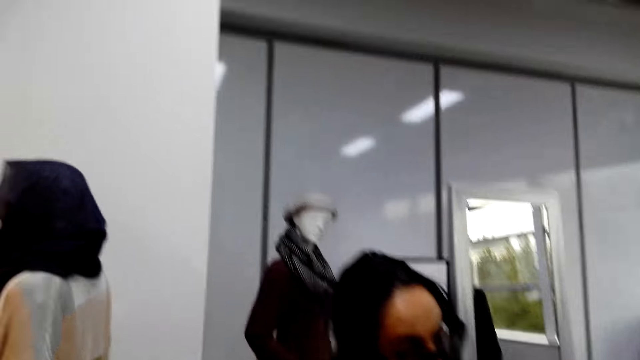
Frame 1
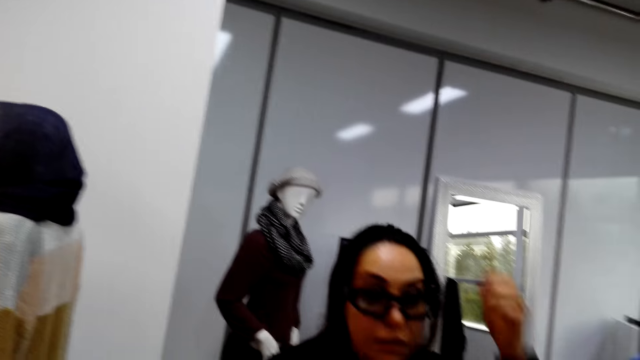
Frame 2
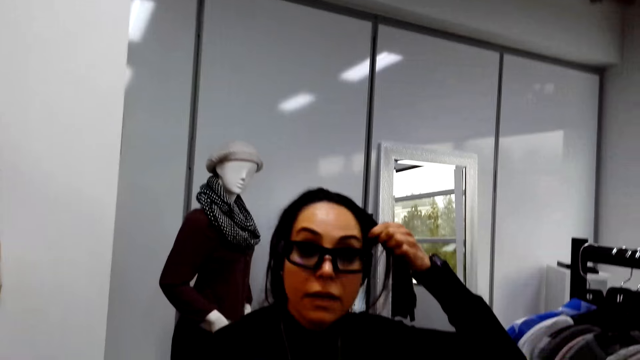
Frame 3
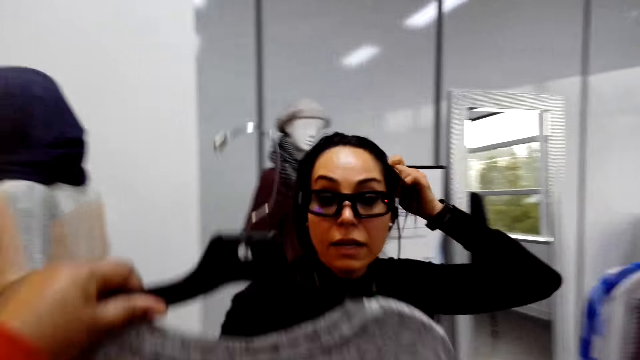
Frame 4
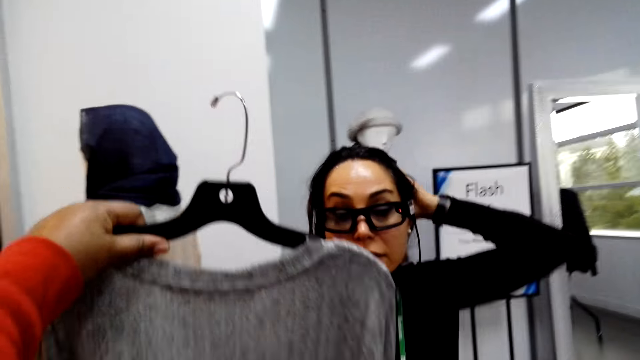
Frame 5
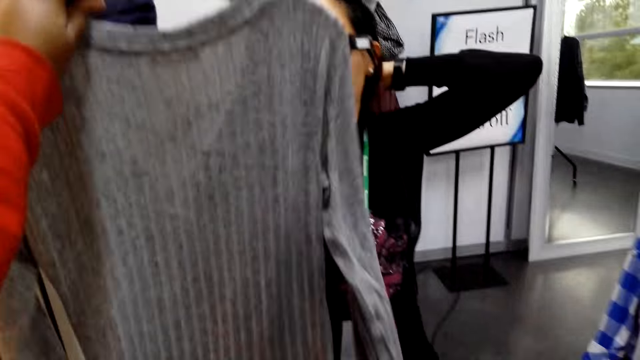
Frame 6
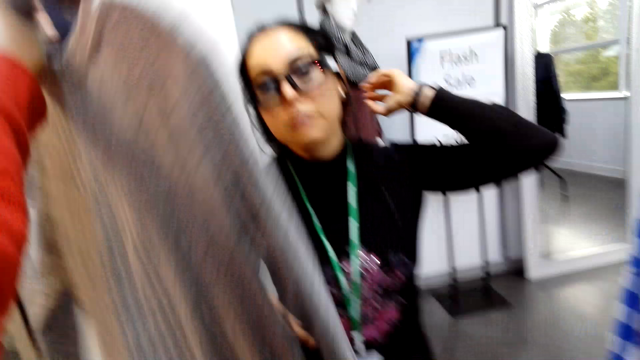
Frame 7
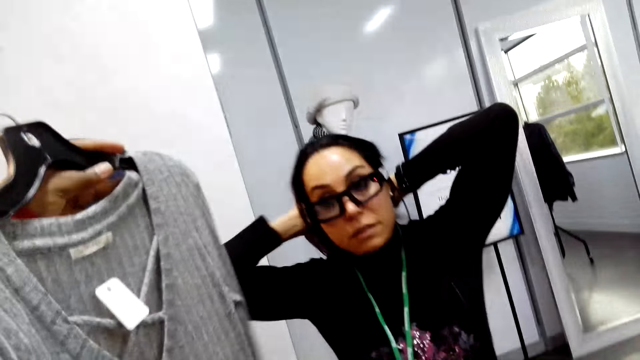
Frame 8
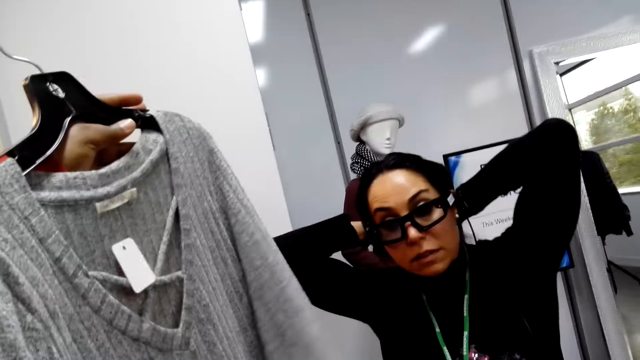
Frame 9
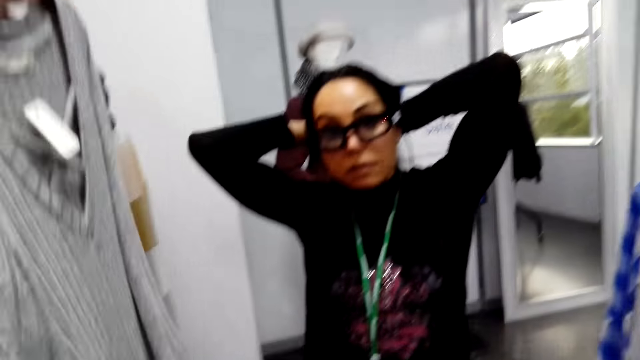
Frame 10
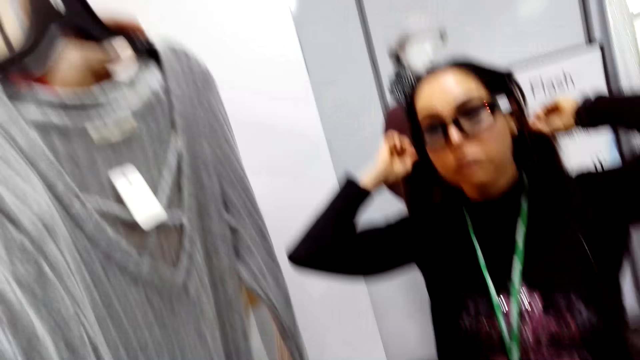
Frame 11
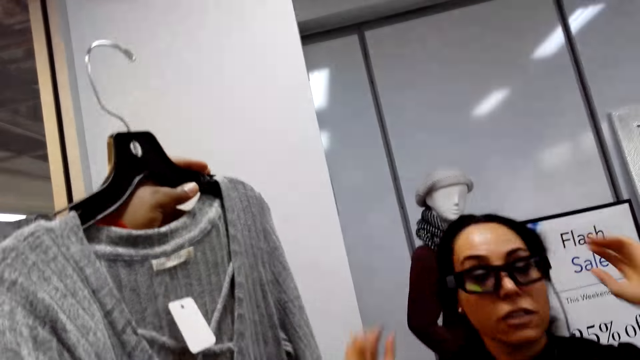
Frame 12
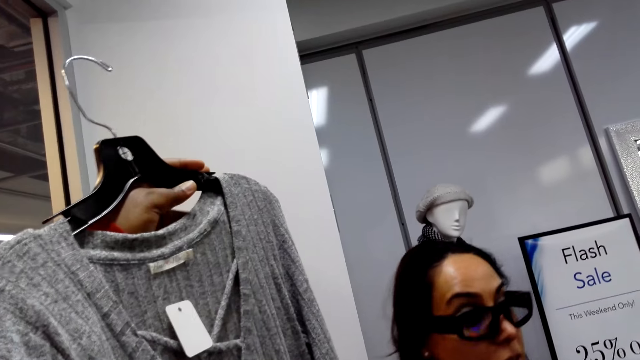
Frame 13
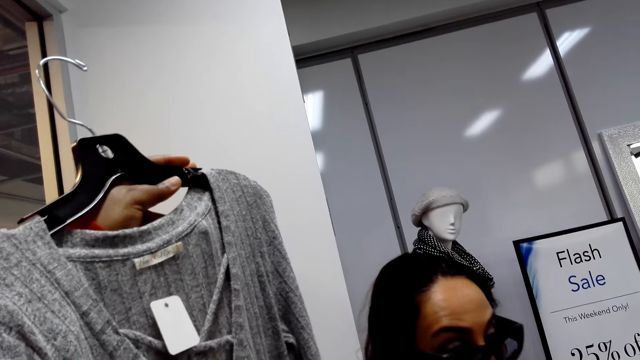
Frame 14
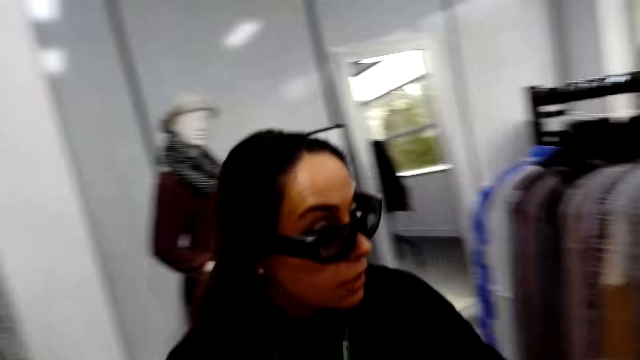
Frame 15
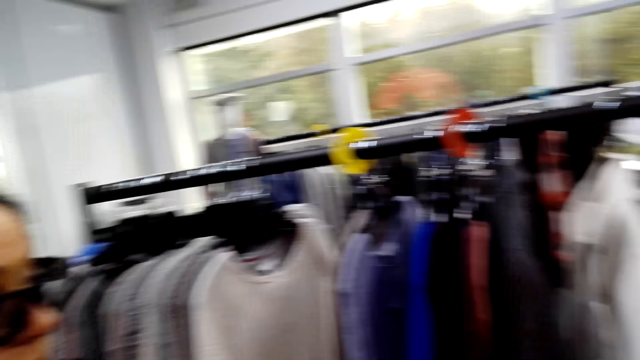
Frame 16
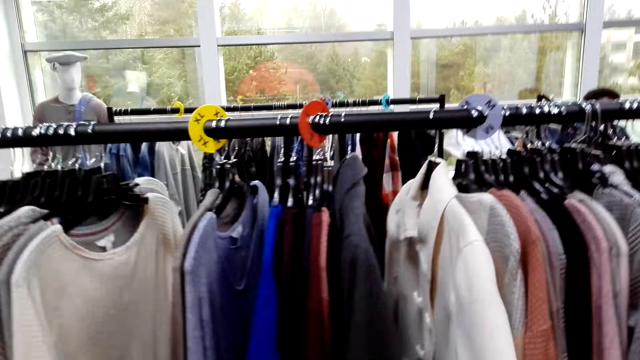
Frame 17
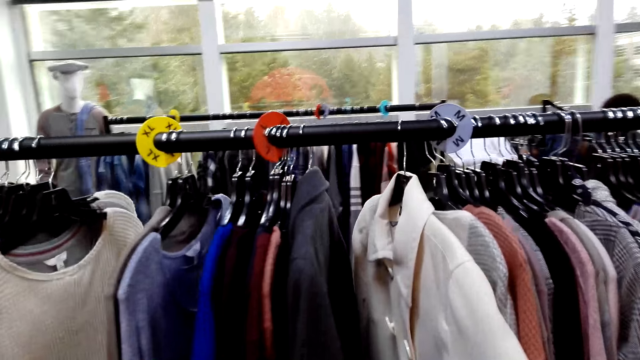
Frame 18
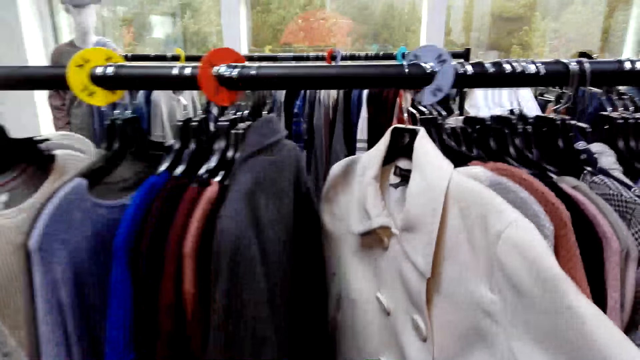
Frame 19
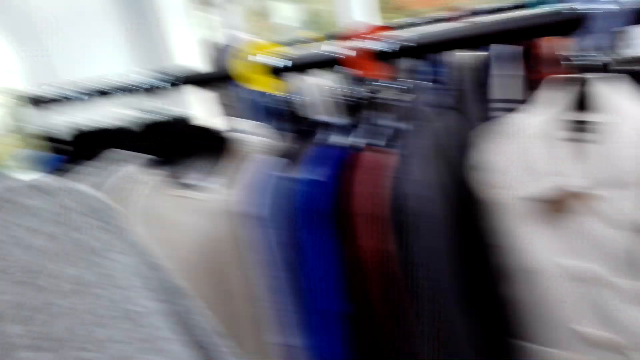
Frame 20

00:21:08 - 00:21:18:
The camera wearer looks at a woman. The woman touches her hair. The camera wearer looks at the cloth. They lift the top up. The woman touches her hair. The woman puts down her hands. The camera wearer looks at the clothes.

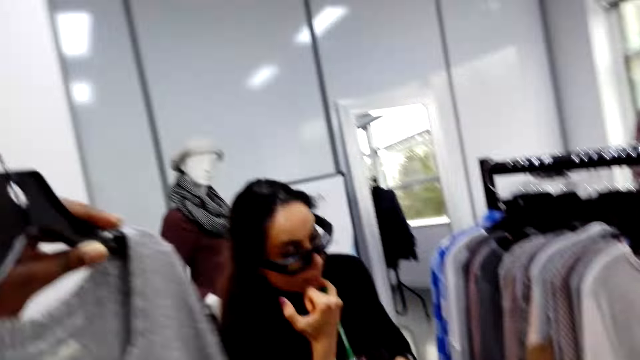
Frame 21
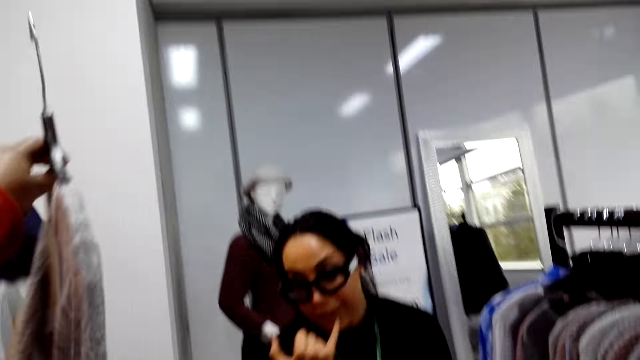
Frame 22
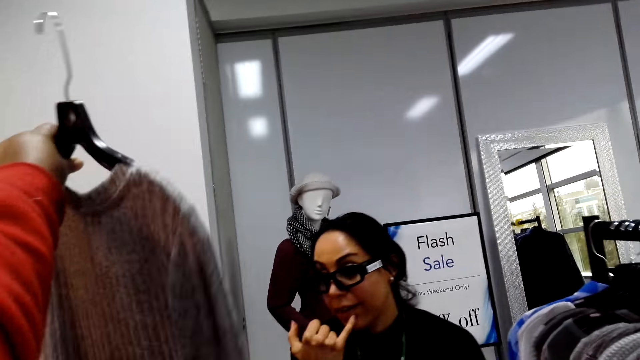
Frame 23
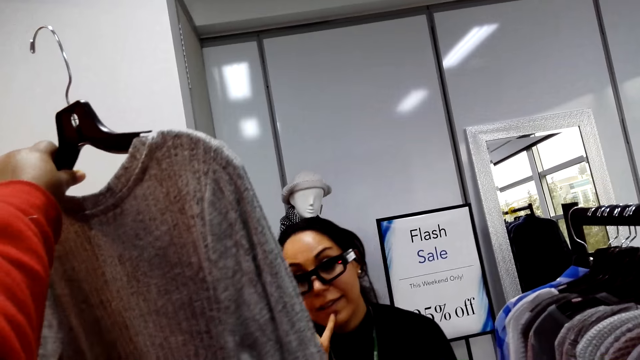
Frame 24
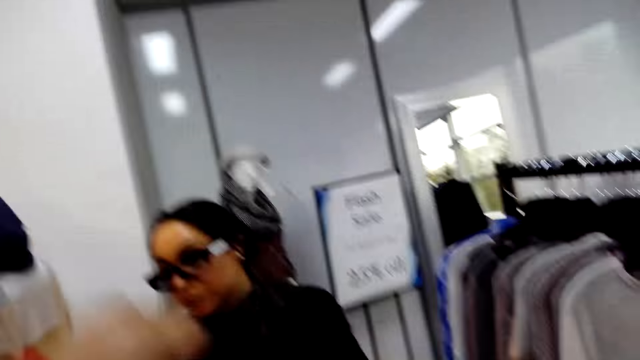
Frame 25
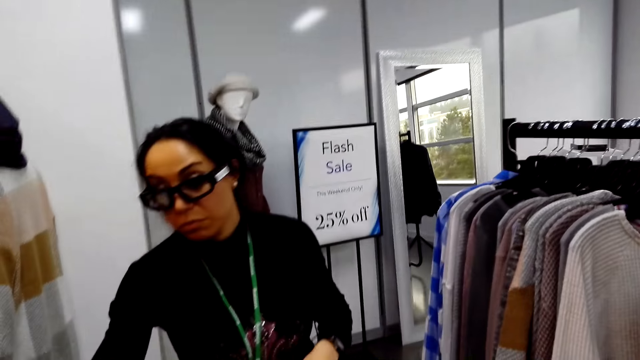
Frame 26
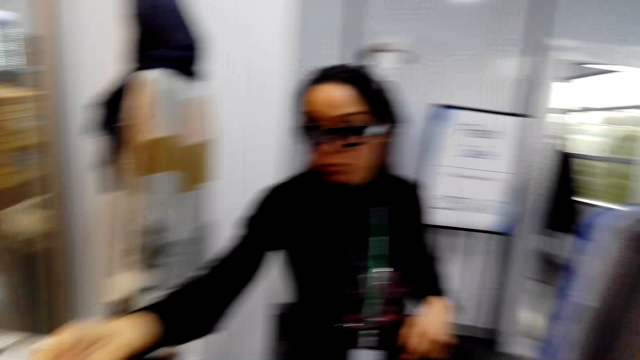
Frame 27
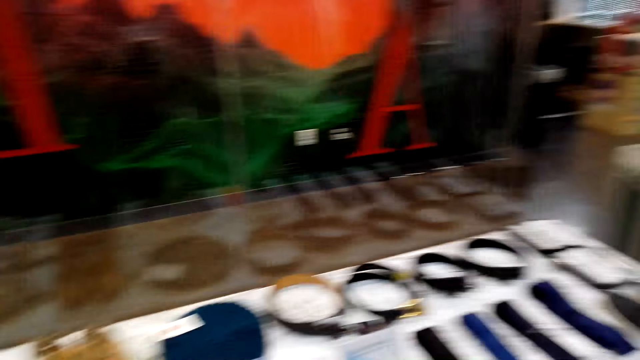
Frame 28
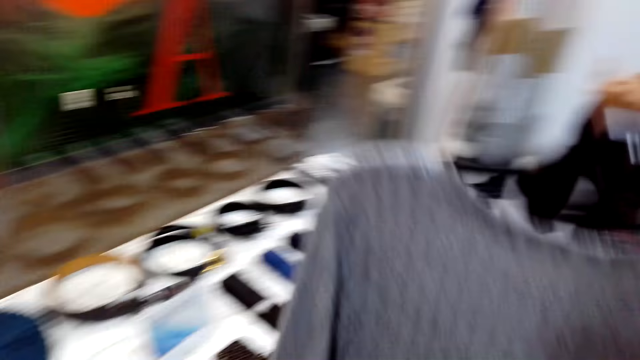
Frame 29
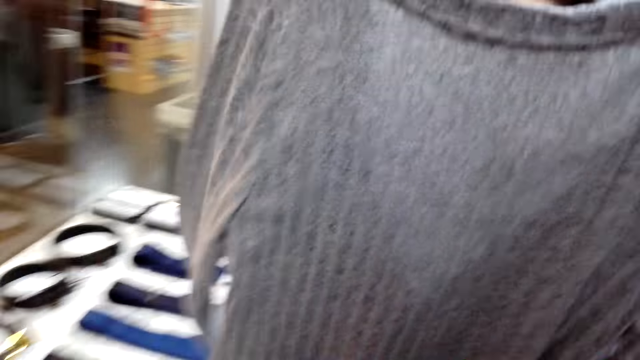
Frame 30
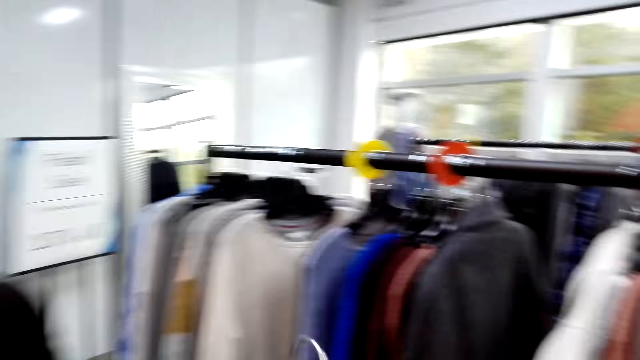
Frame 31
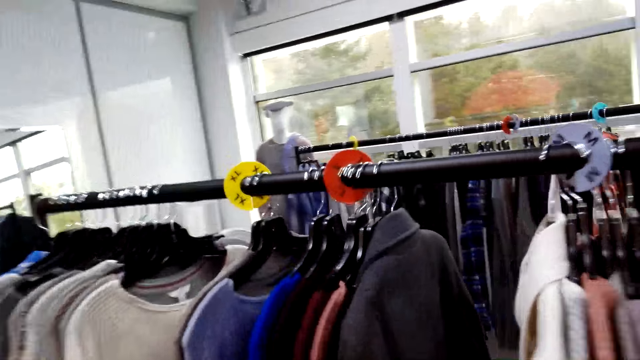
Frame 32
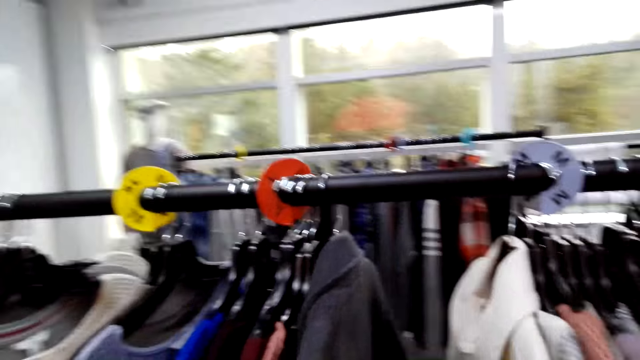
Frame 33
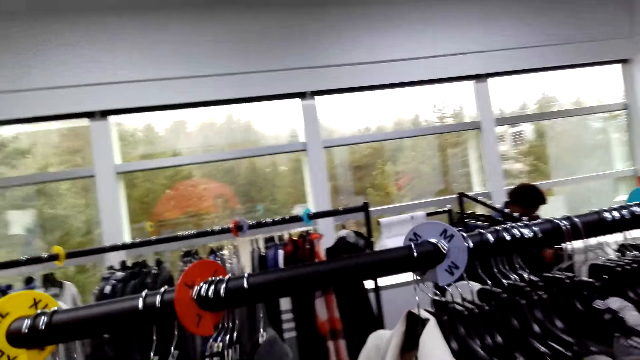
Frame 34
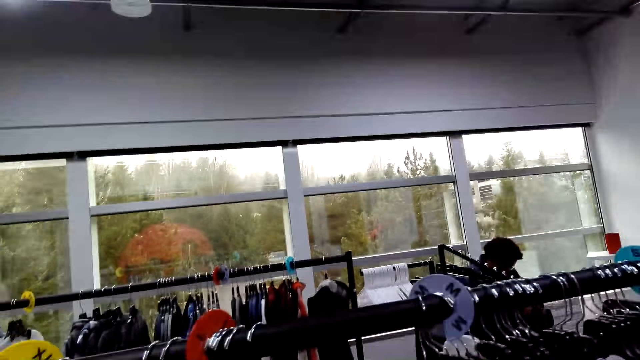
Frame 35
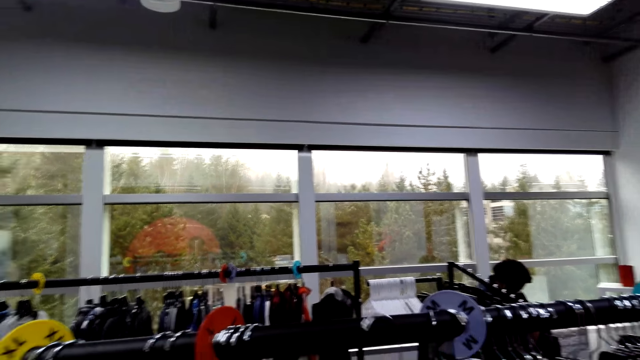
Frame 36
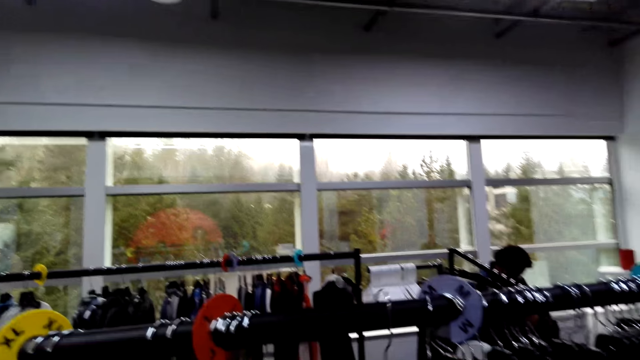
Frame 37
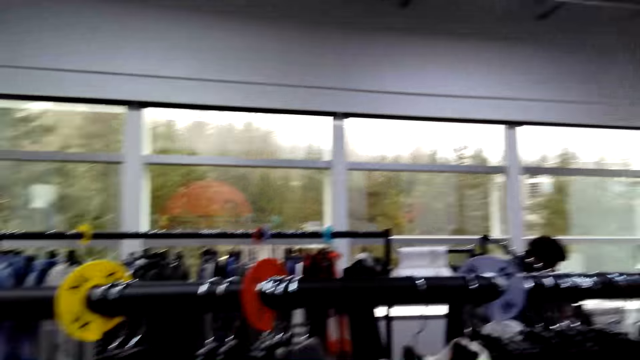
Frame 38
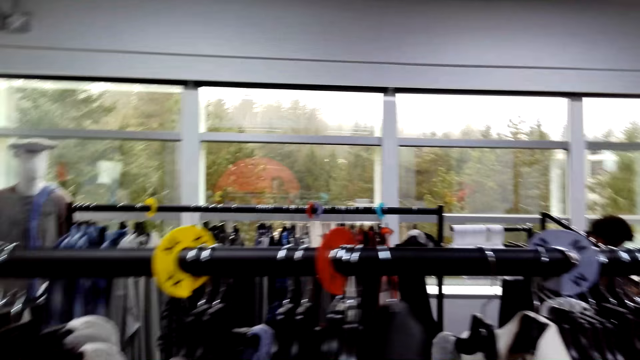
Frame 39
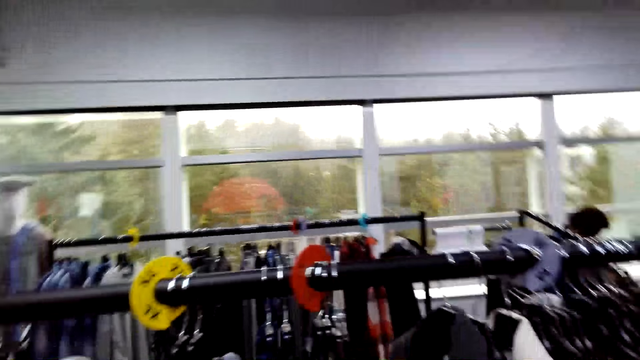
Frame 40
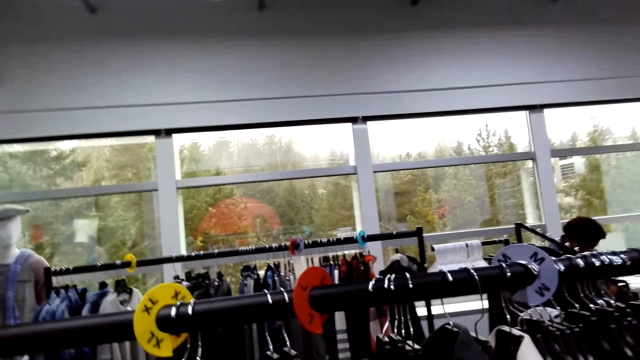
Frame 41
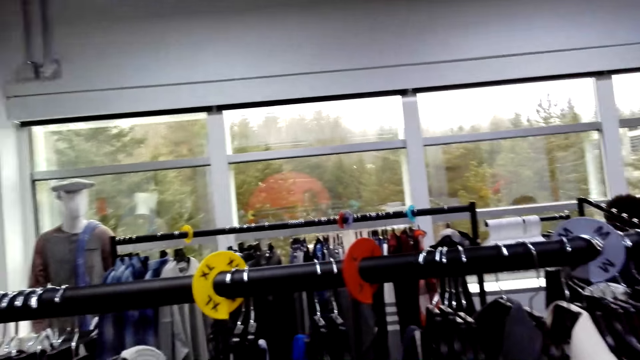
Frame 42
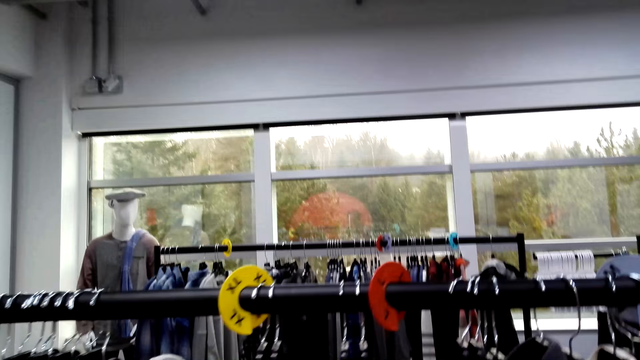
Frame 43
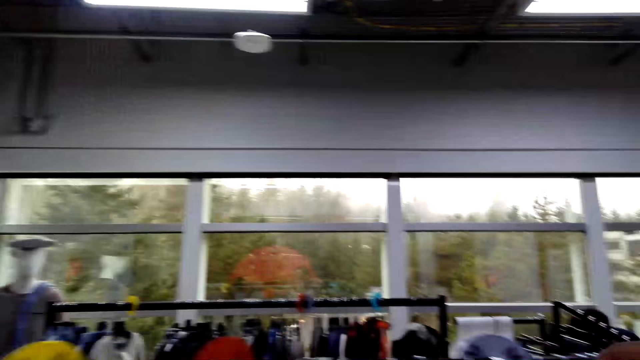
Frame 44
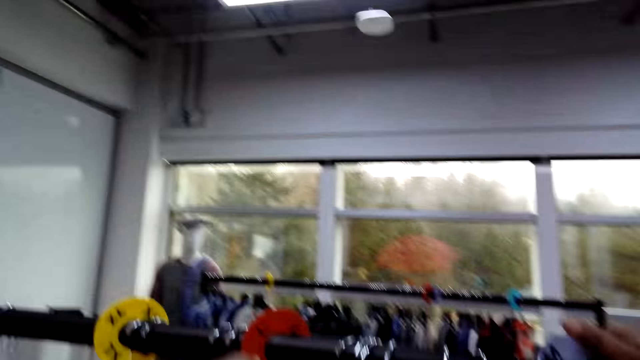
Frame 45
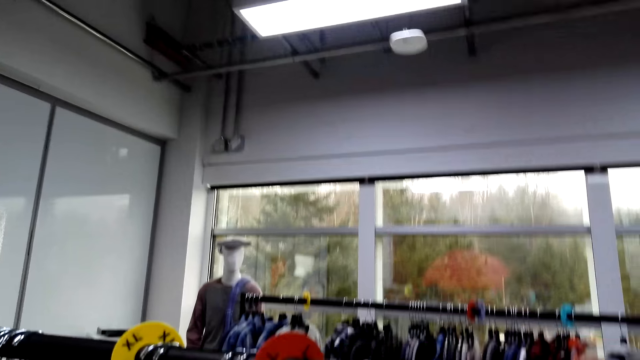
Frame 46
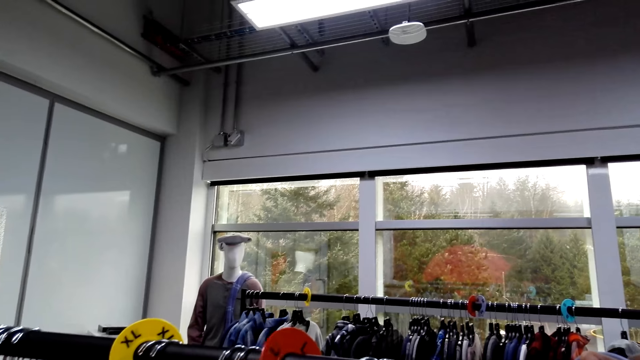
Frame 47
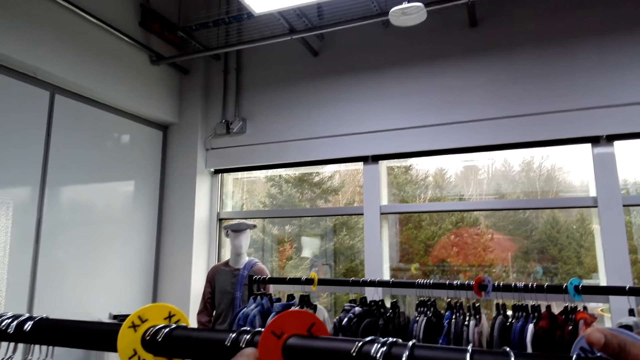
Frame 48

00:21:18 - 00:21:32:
The camera wearer lifts the cloth. They touch their chin with a finger. They put down their hand. They put the top down. They look at the belts. They look around. They look at the cloth. They look at the clothes. They put the top back to the display. They hang the cloth. They move their hand on the clothes. They put their hand on the display stand.
